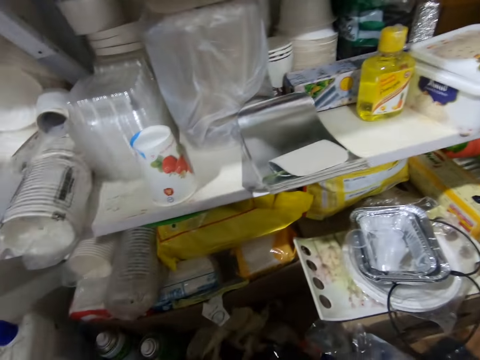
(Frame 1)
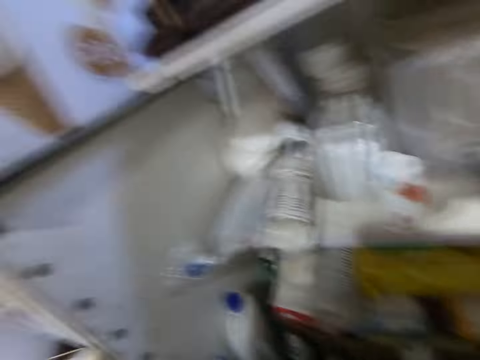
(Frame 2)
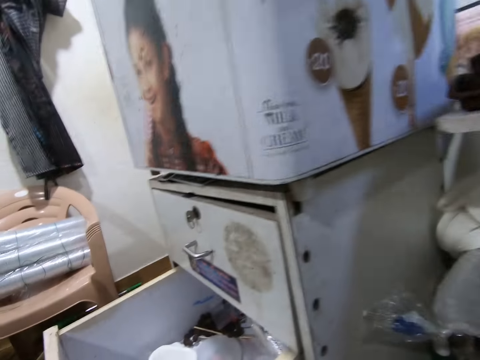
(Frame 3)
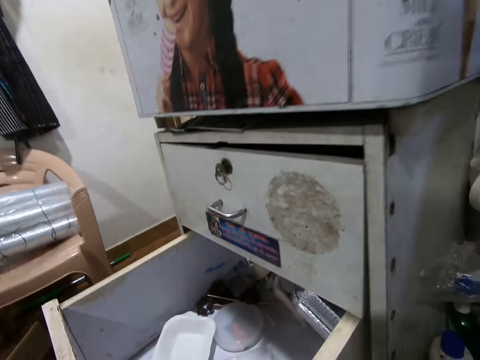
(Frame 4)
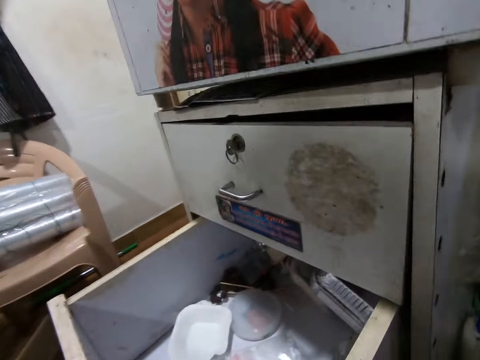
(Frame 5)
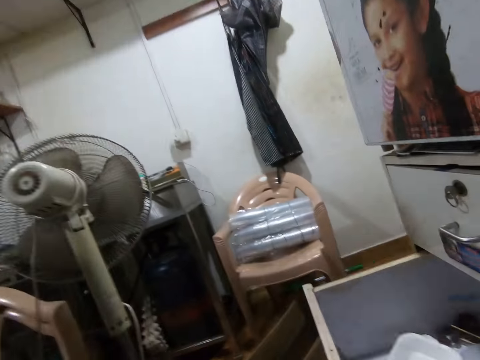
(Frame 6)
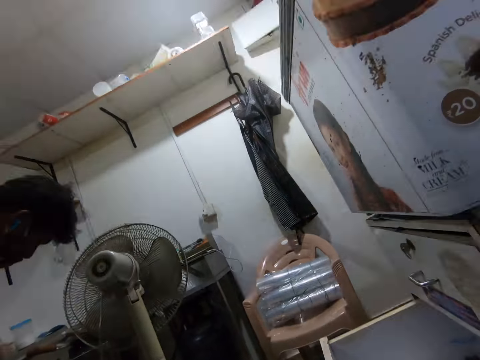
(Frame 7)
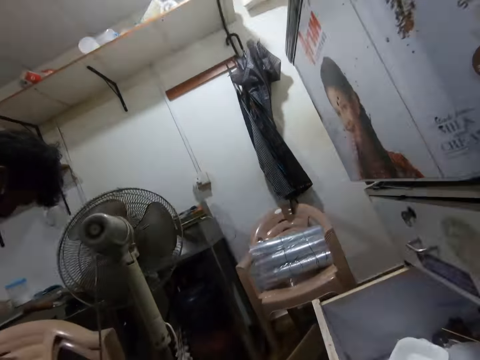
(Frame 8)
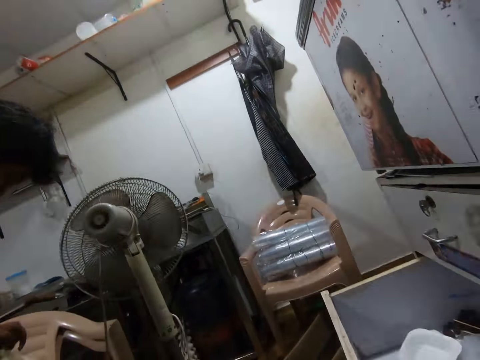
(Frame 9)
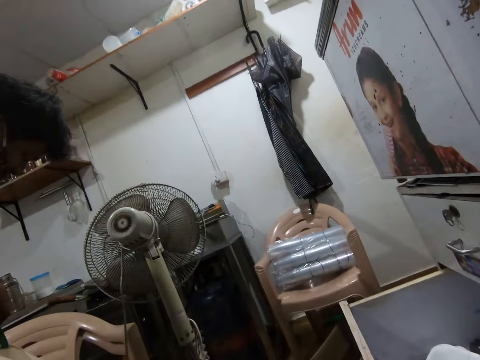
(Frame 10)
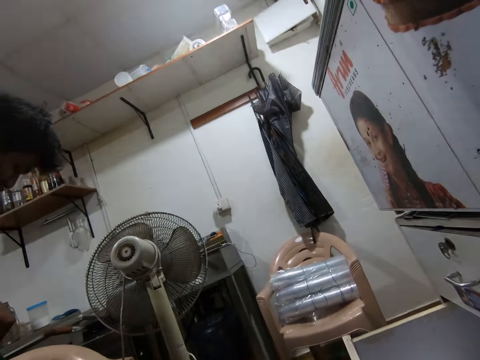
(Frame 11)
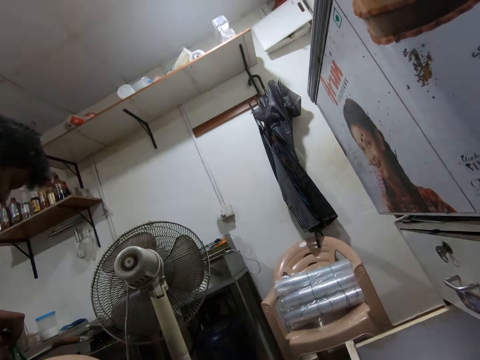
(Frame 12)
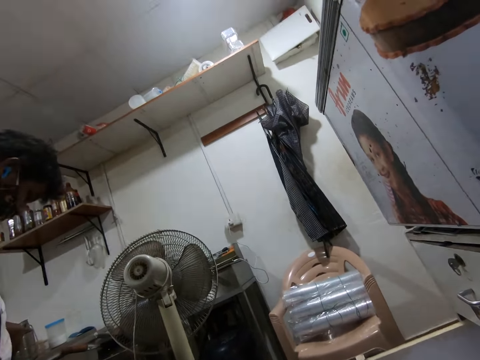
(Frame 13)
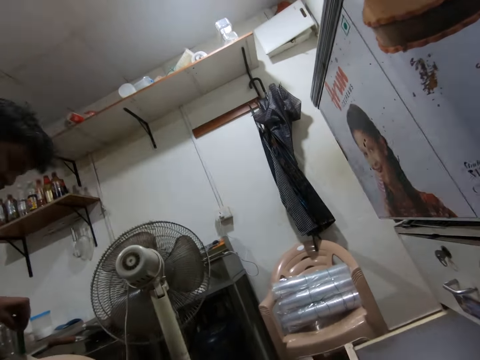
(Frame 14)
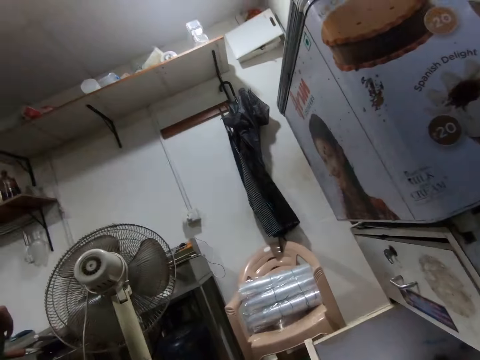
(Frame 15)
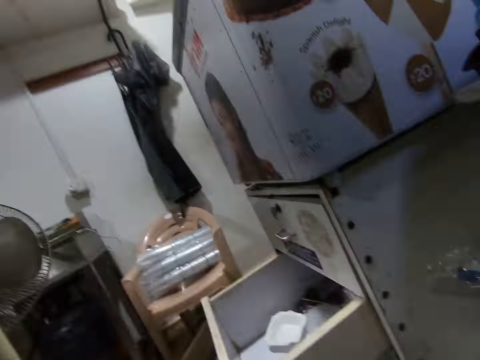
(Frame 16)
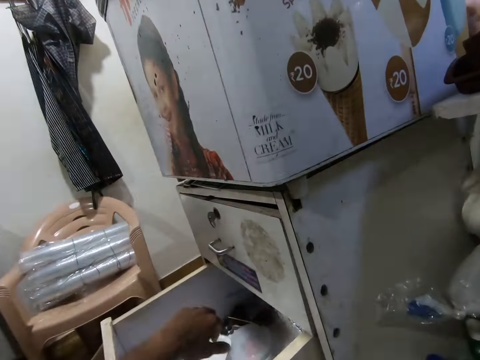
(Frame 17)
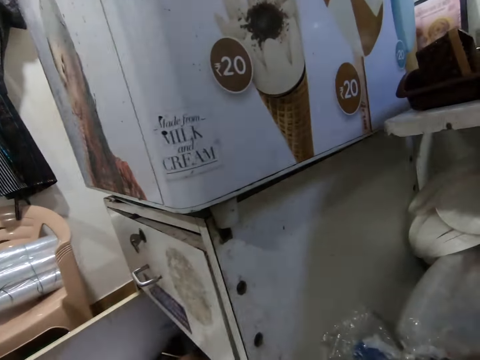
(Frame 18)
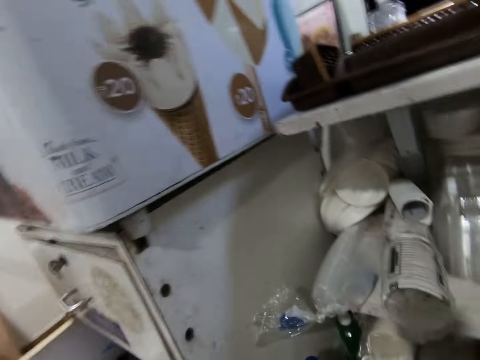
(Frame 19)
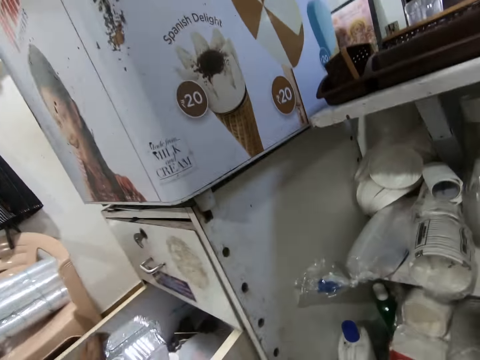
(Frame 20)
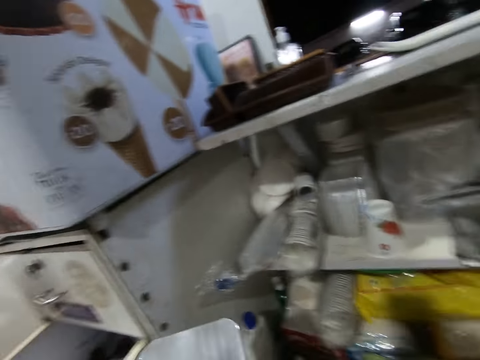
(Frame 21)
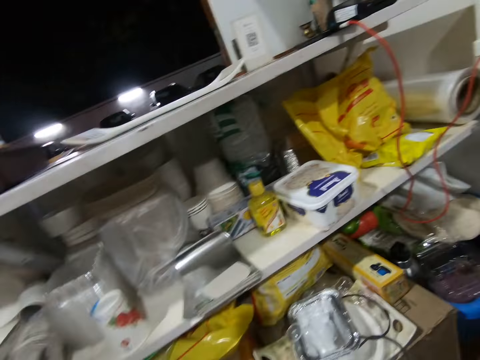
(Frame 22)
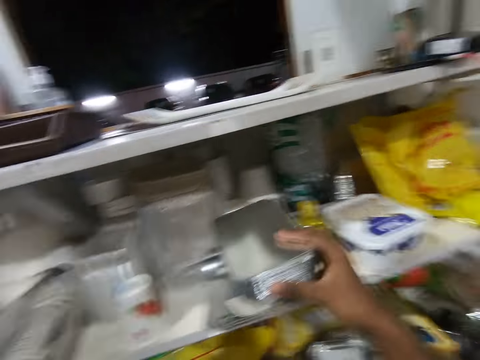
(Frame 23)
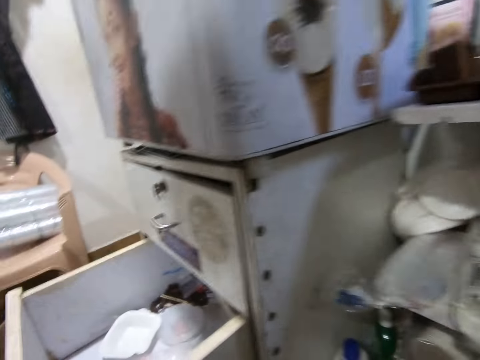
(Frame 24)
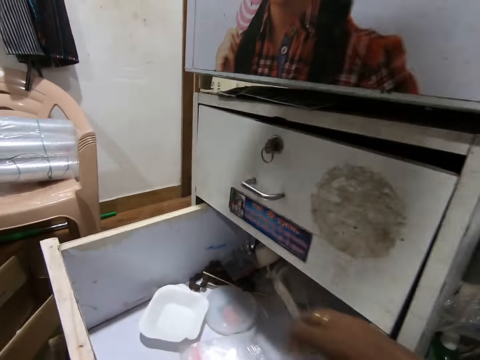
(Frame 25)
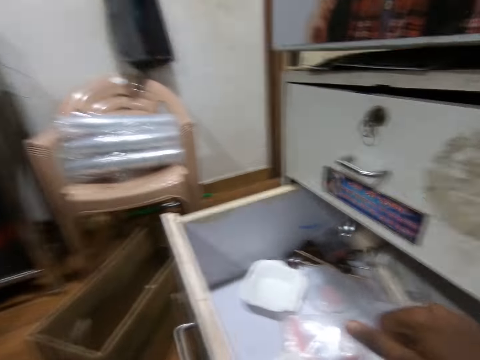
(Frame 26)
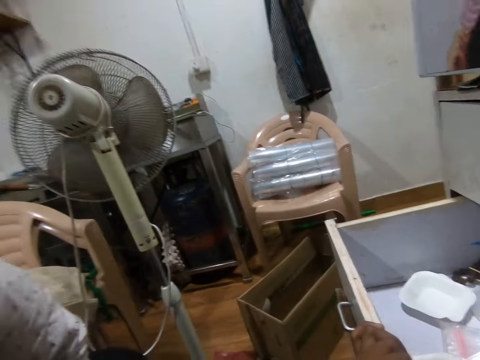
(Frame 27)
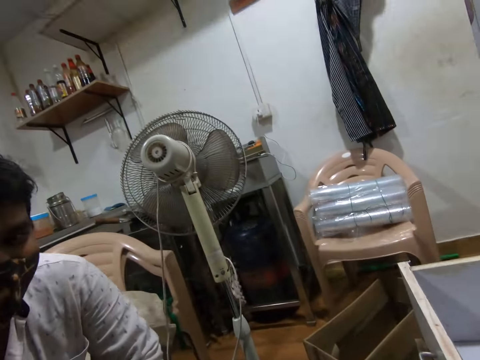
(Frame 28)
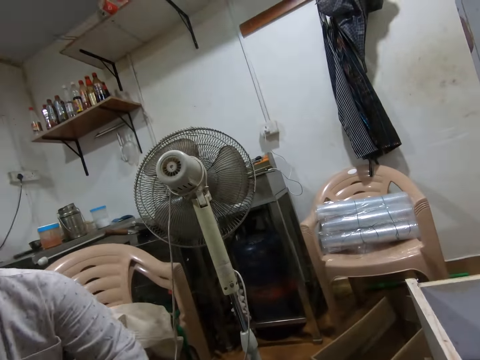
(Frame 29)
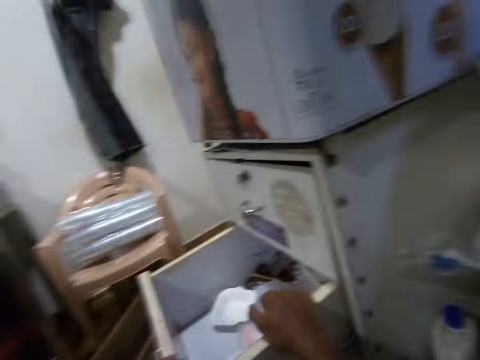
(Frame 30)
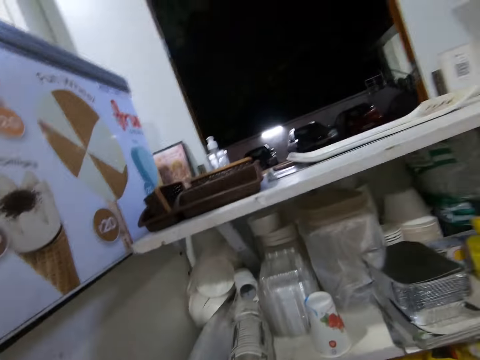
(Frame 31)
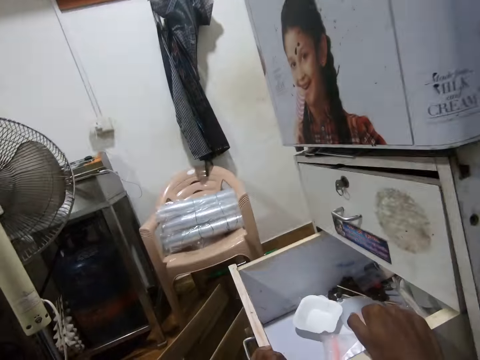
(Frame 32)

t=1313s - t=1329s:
The camera wearer pulls the bag on the floor with his left hand. He puts the piece of cloth in the bag with his right hand. He talks. A man holds a bag with his right hand. The camera wearer picks some aluminum foil trays from the drawer with his left hand. He drops the aluminum foil tray on the shelf with his right hand.

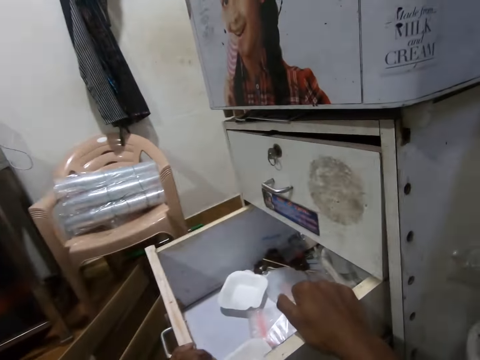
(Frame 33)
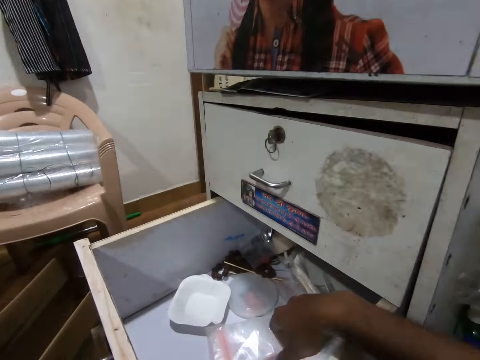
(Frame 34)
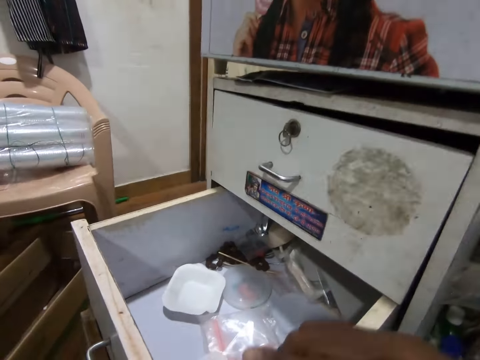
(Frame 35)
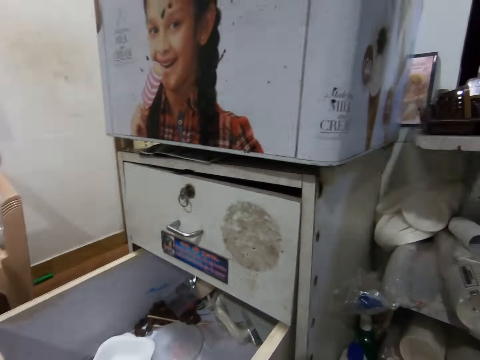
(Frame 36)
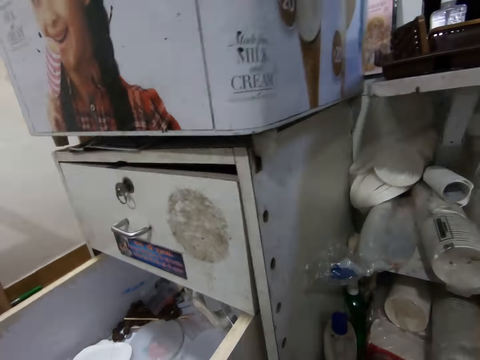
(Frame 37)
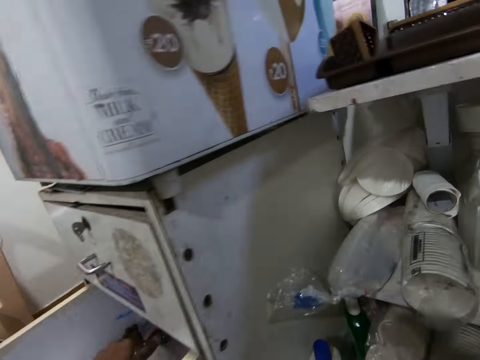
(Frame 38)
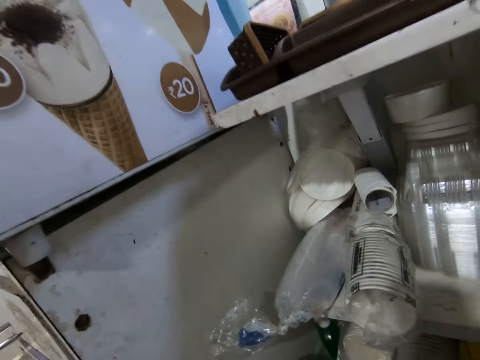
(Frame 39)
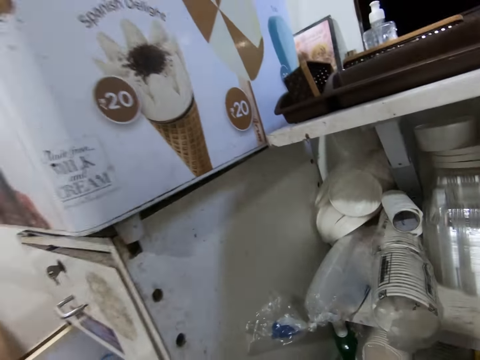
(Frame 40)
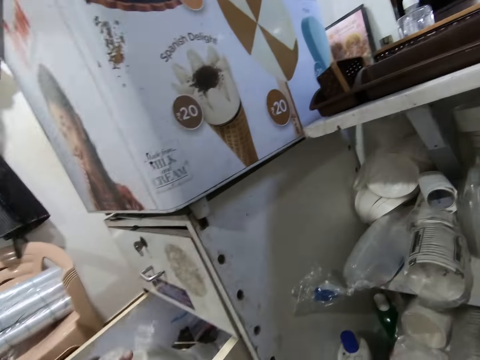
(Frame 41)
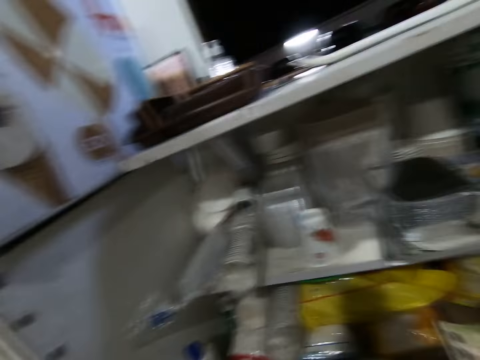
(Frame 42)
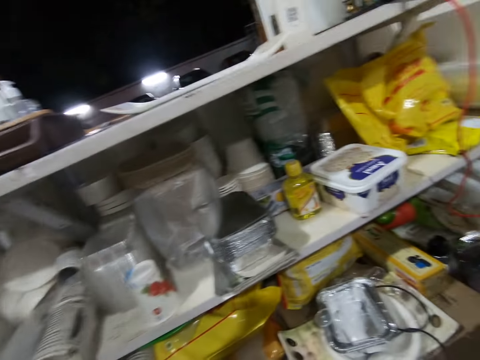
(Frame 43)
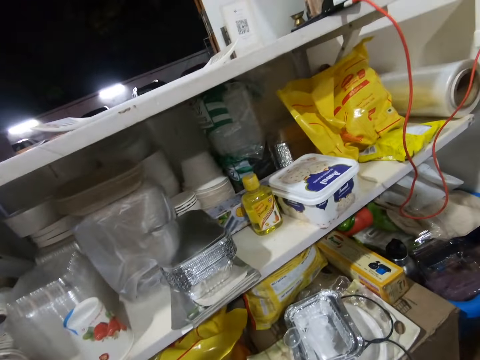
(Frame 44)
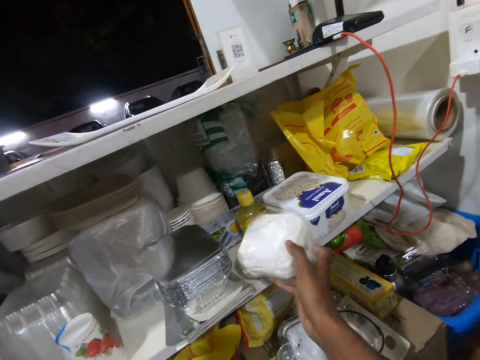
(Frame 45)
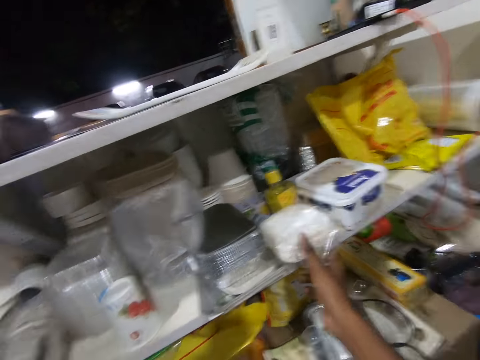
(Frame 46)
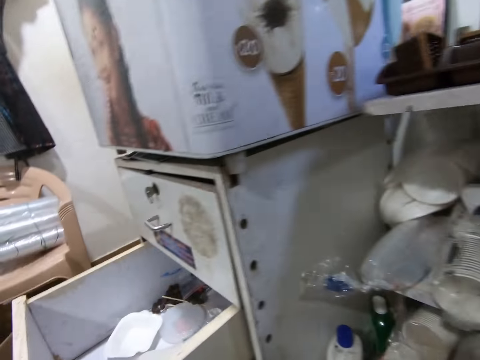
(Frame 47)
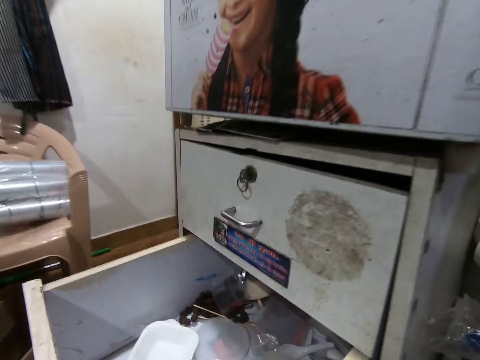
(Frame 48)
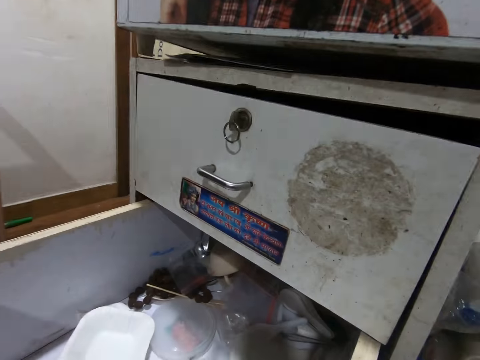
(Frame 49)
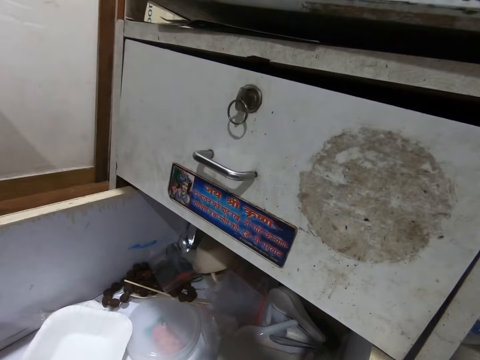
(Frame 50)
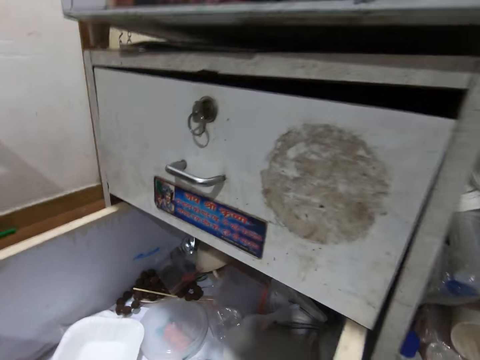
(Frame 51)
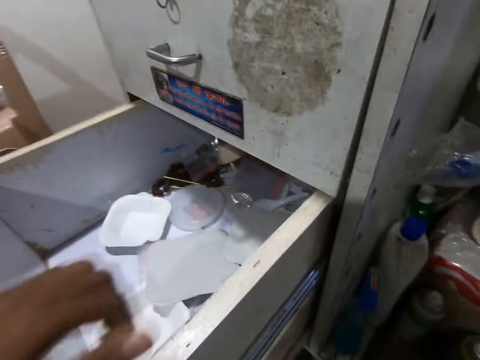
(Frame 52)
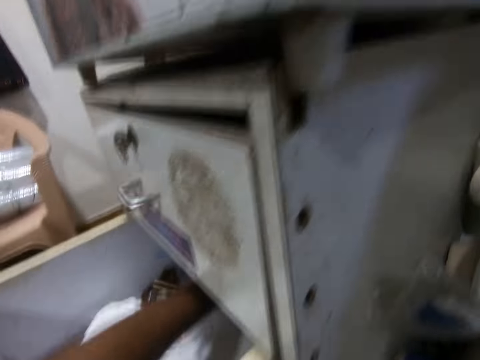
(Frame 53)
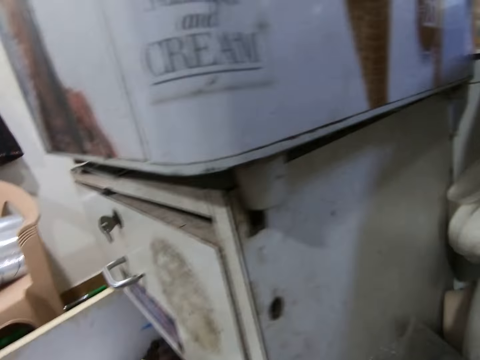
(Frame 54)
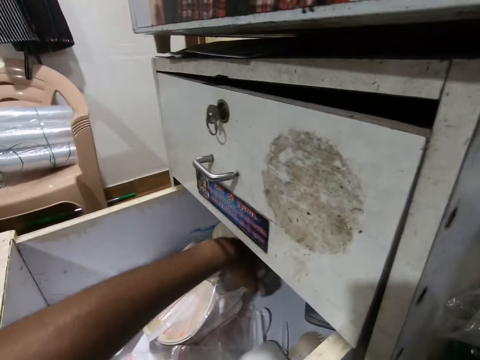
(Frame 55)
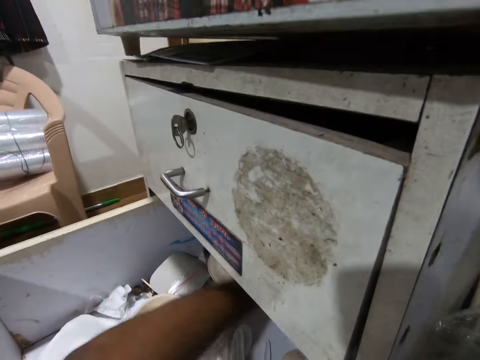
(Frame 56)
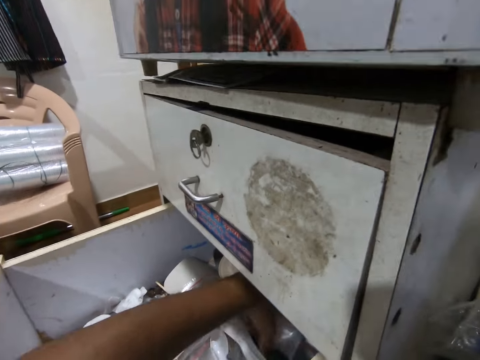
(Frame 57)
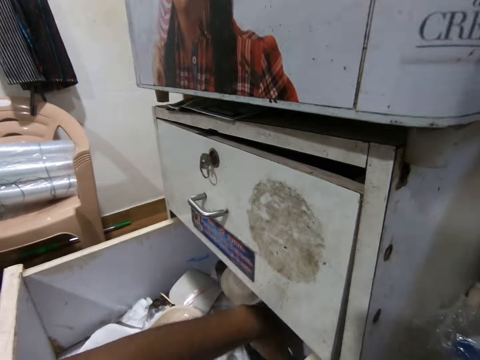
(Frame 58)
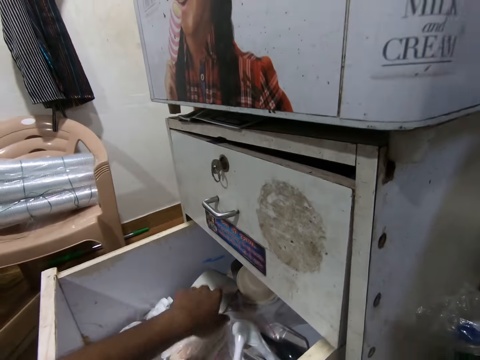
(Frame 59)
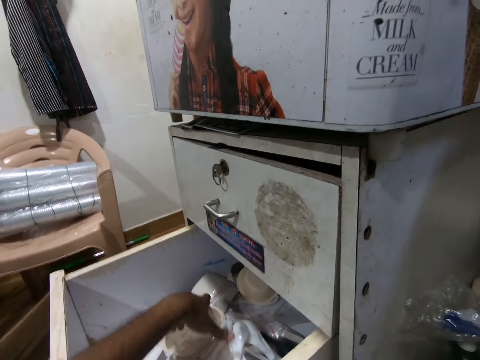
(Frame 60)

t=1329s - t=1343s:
The camera wearer picks a pack of serviettes from the drawer with his left hand. He drops the pack of serviettes on the shelf with his right hand. He talks. He adjusts the spoons in the drawer with his left hand.
